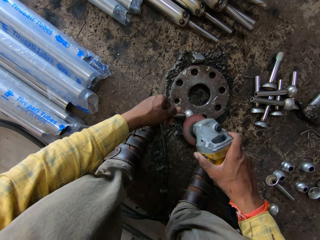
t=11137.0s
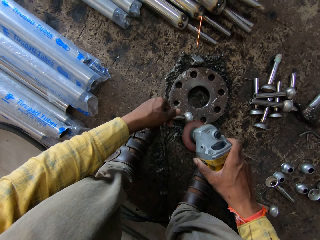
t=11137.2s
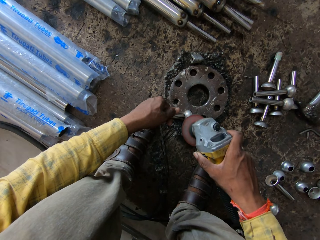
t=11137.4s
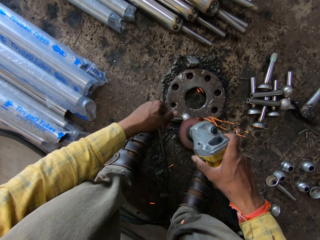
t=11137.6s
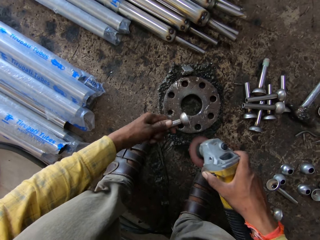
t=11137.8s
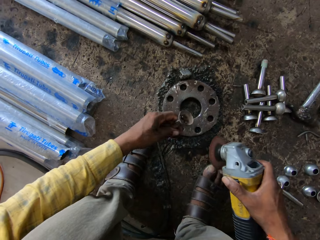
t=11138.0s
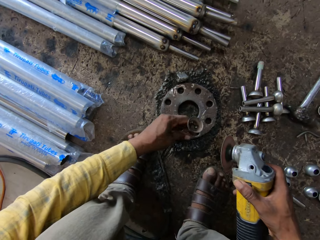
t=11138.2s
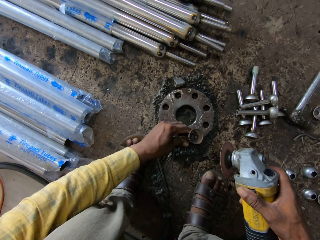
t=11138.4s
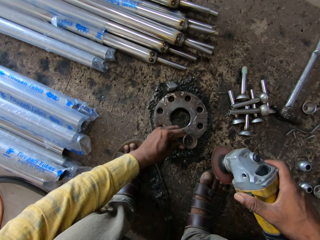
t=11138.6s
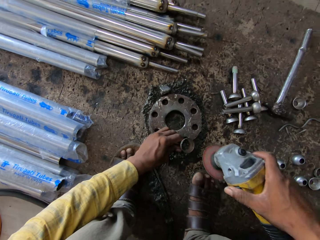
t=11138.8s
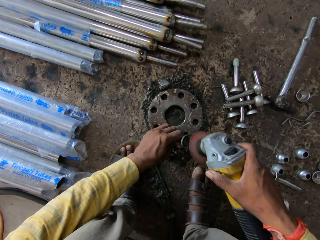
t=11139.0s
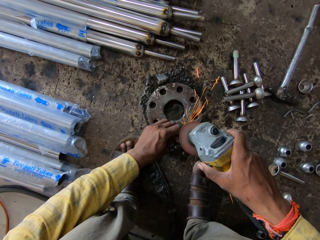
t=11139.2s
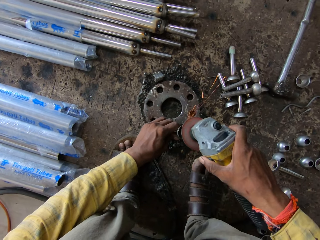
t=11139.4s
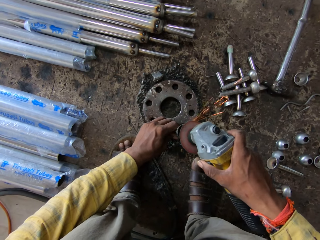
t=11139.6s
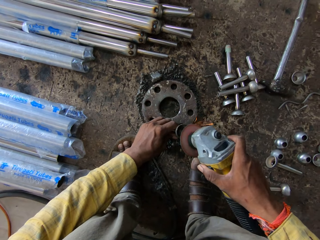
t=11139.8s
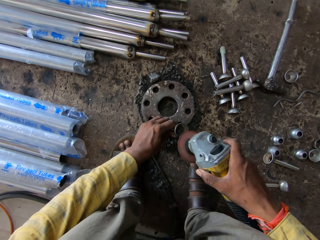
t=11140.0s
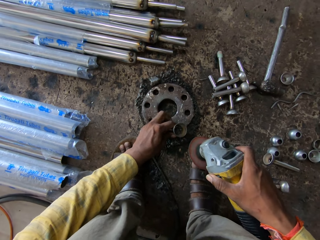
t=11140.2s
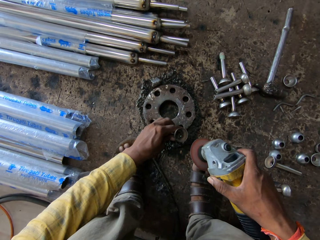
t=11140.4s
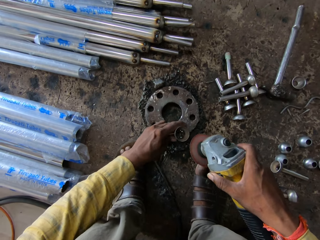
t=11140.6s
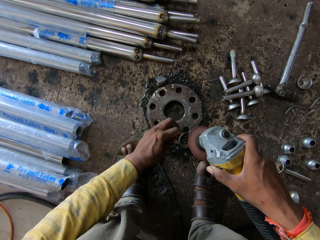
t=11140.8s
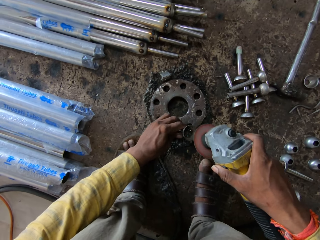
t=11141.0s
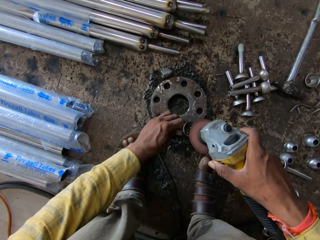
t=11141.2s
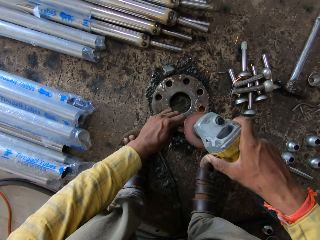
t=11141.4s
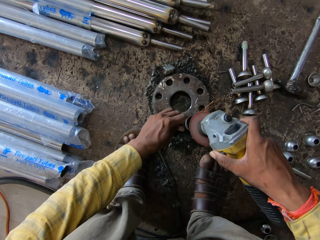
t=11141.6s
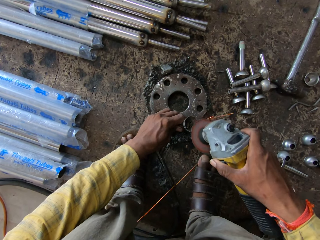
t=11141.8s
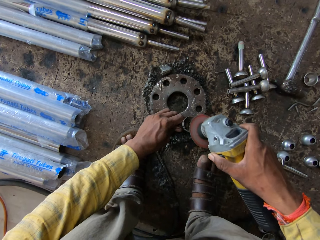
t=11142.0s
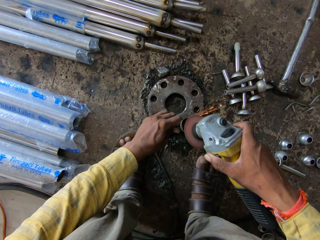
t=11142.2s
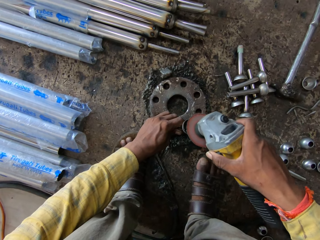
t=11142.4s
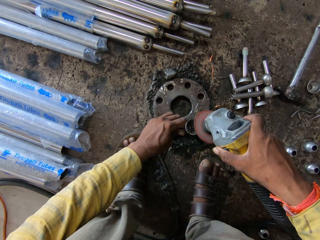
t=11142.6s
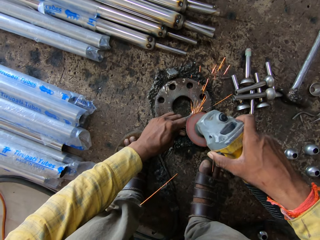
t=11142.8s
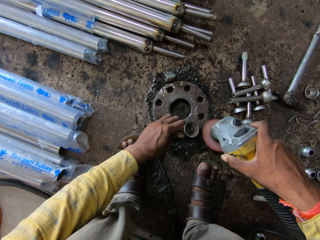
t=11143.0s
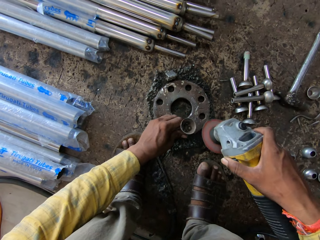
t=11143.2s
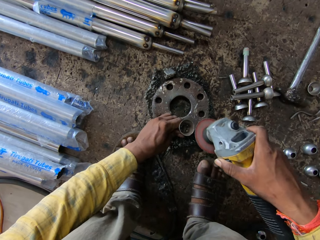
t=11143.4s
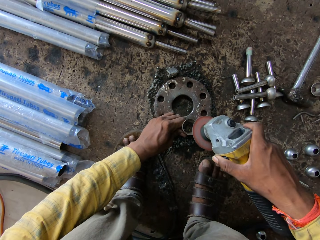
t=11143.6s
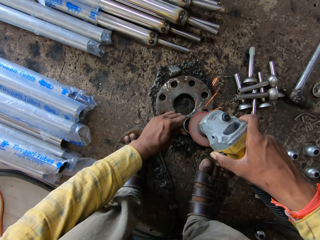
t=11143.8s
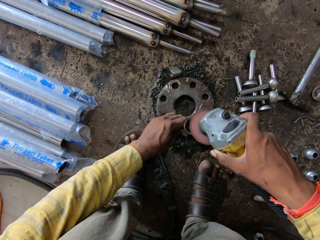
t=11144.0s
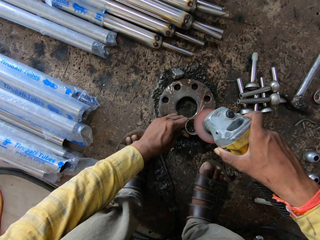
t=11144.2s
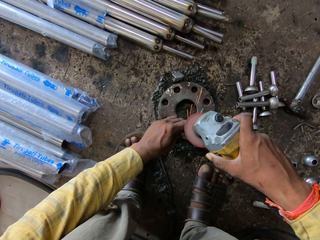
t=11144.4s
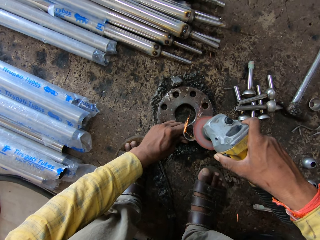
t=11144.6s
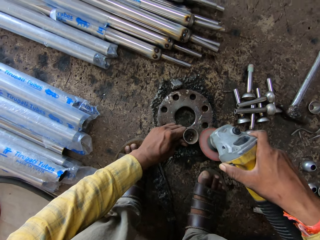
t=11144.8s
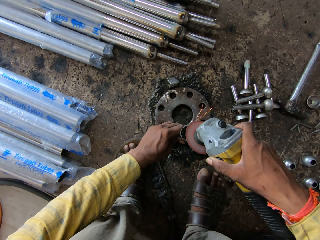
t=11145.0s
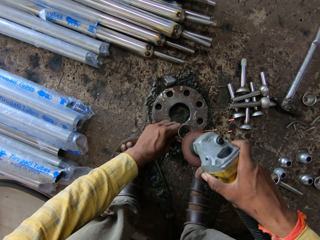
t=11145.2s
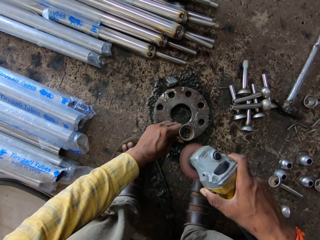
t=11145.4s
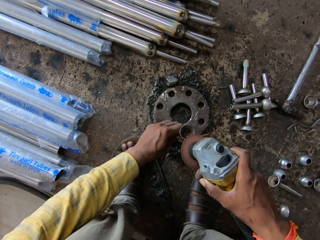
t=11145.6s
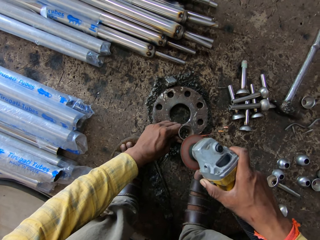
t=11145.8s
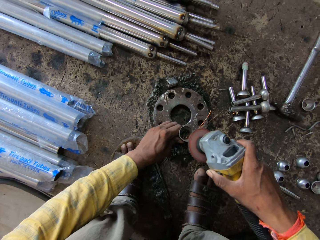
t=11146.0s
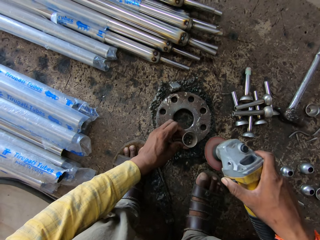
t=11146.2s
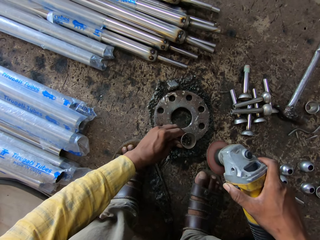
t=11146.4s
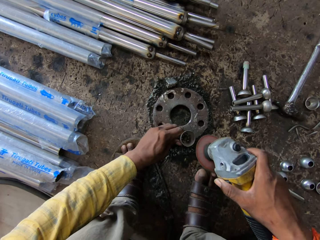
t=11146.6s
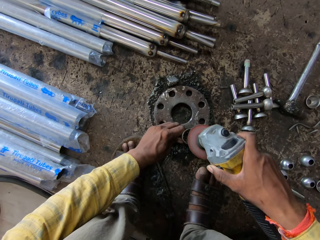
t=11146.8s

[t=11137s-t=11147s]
The camera wearer positions the fitting on the metal. They turn the steel in the hand. They shape the fitting with the grinder on the metal. They position the fitting on the metal. They shape the fitting with the grinder.

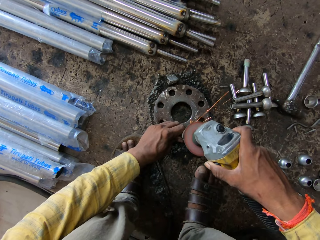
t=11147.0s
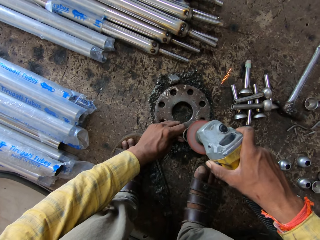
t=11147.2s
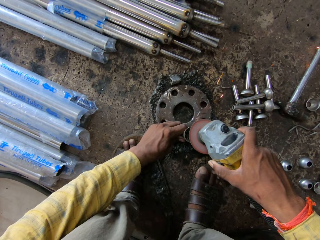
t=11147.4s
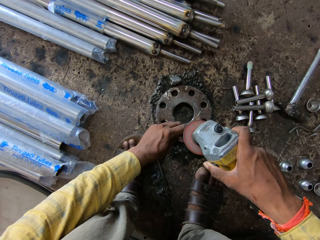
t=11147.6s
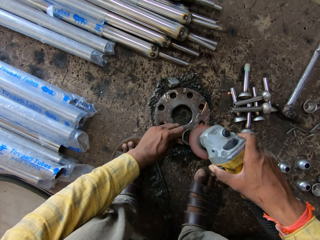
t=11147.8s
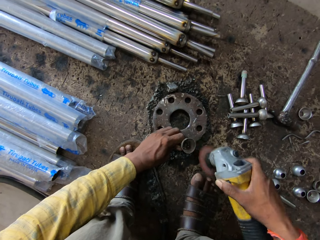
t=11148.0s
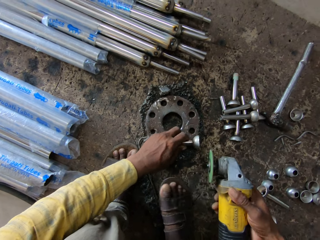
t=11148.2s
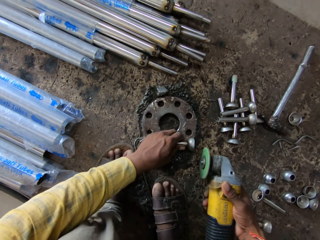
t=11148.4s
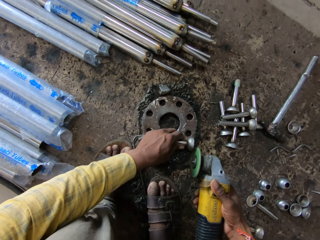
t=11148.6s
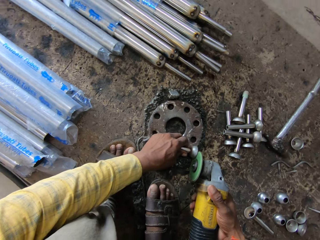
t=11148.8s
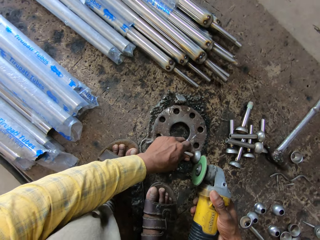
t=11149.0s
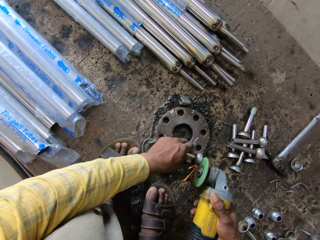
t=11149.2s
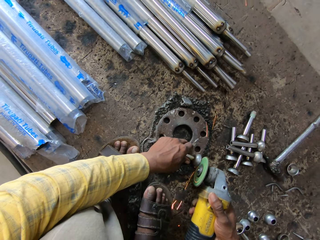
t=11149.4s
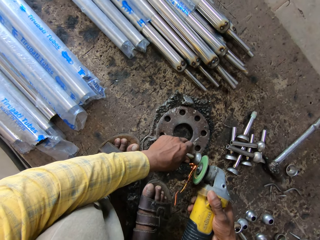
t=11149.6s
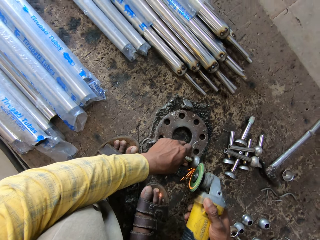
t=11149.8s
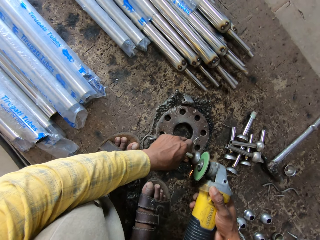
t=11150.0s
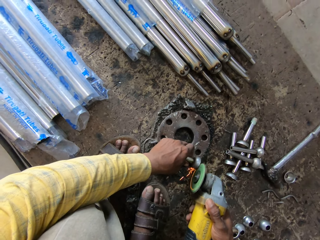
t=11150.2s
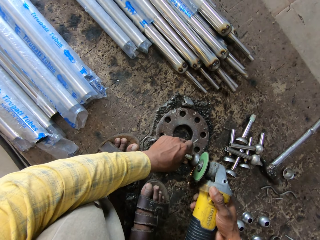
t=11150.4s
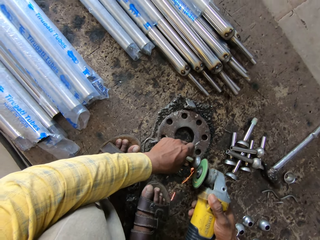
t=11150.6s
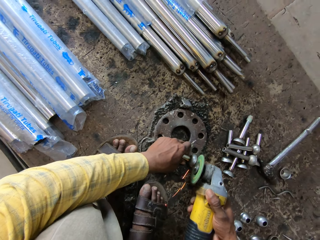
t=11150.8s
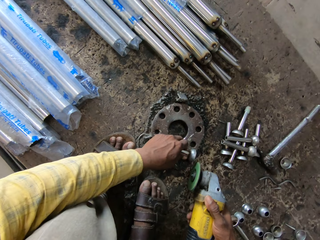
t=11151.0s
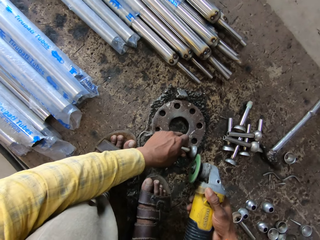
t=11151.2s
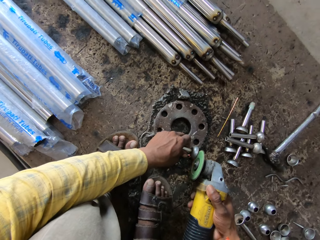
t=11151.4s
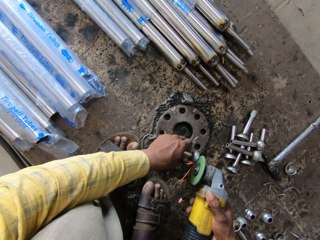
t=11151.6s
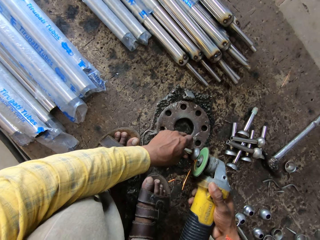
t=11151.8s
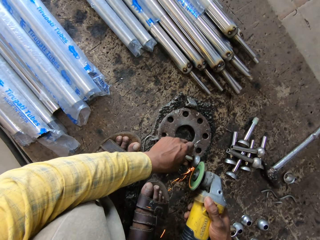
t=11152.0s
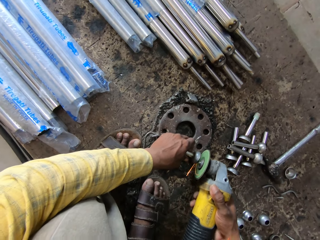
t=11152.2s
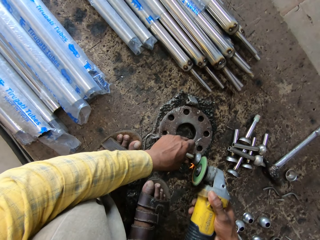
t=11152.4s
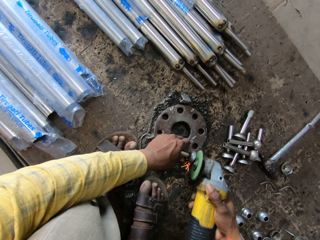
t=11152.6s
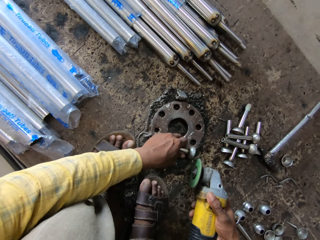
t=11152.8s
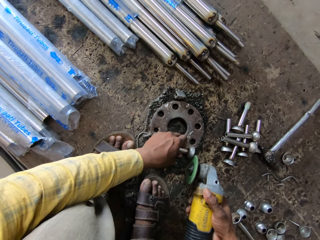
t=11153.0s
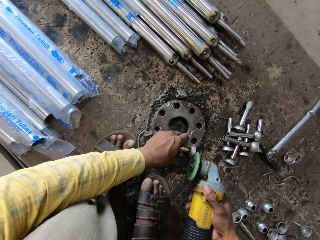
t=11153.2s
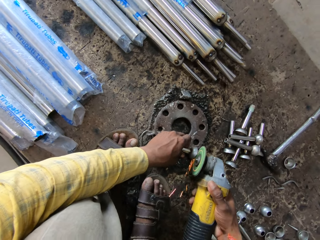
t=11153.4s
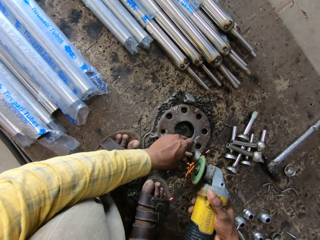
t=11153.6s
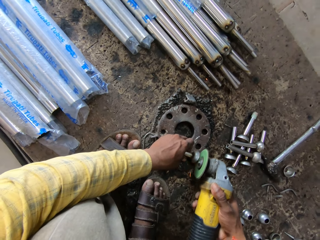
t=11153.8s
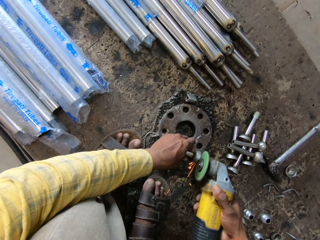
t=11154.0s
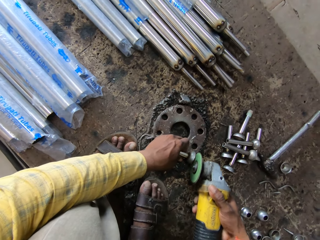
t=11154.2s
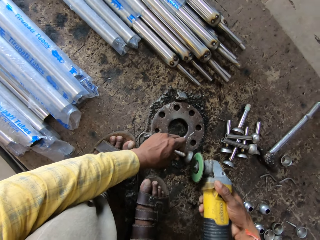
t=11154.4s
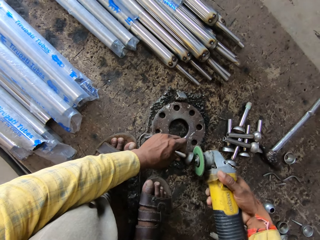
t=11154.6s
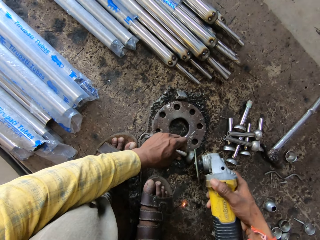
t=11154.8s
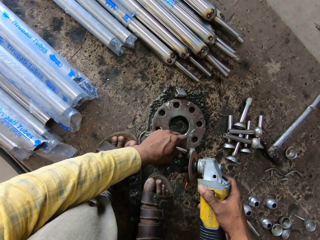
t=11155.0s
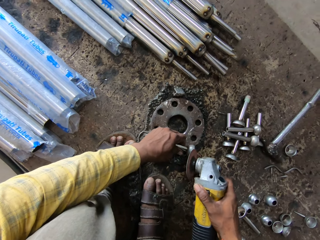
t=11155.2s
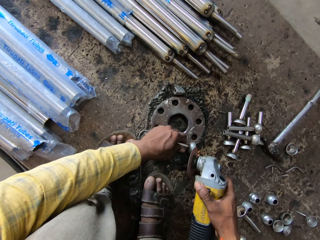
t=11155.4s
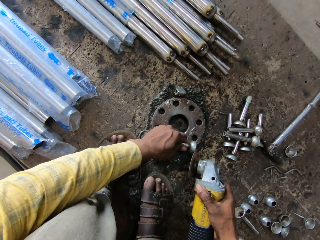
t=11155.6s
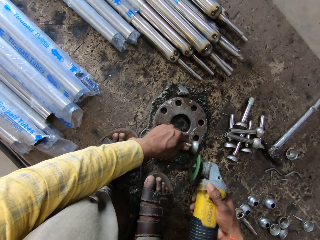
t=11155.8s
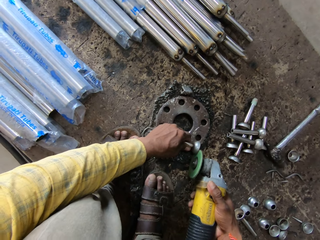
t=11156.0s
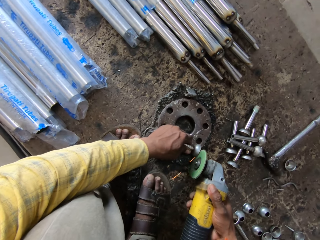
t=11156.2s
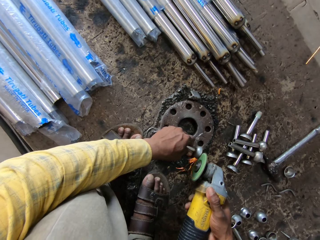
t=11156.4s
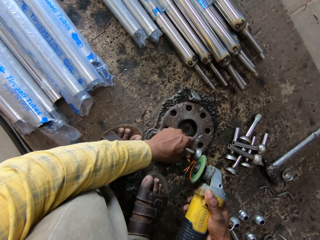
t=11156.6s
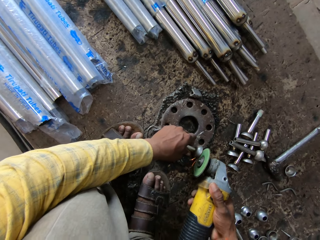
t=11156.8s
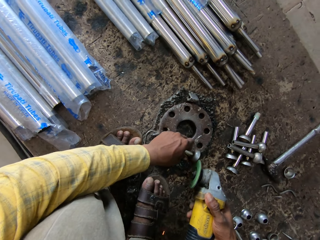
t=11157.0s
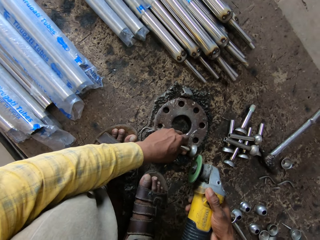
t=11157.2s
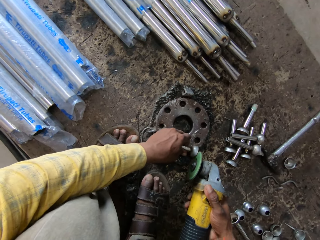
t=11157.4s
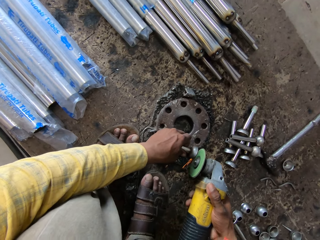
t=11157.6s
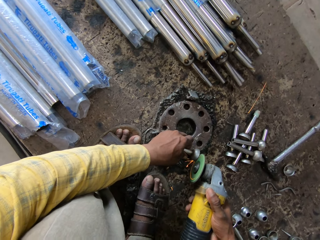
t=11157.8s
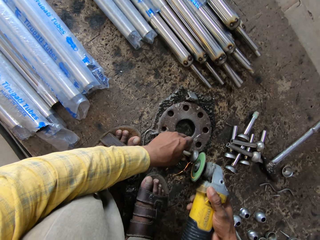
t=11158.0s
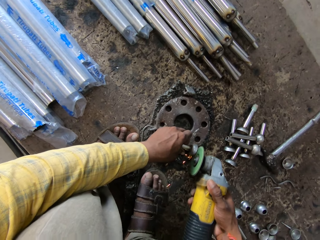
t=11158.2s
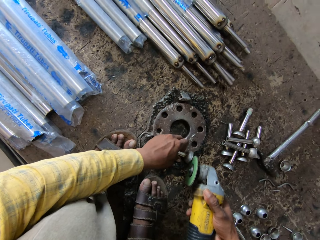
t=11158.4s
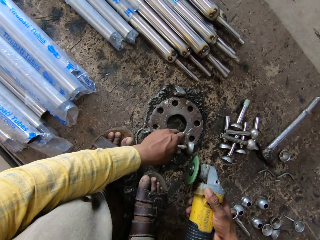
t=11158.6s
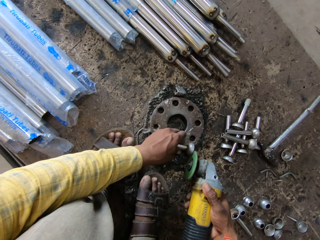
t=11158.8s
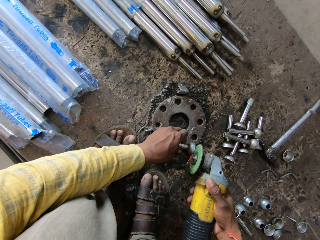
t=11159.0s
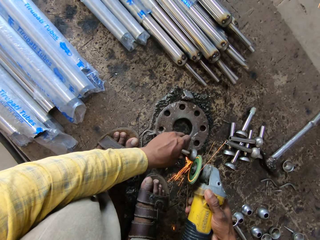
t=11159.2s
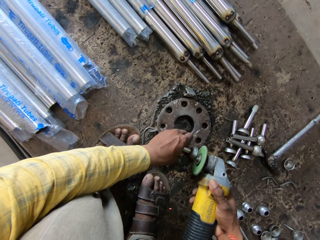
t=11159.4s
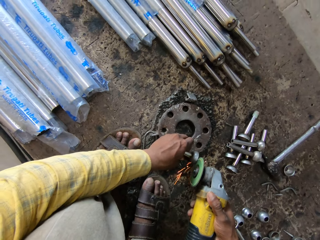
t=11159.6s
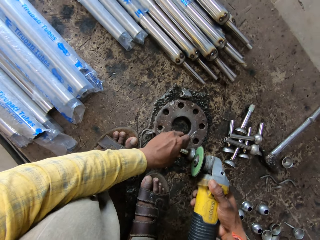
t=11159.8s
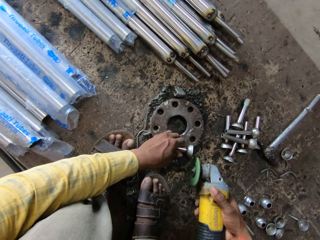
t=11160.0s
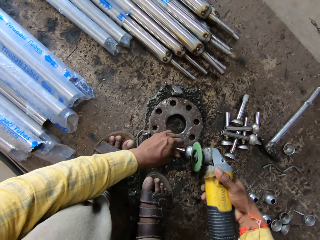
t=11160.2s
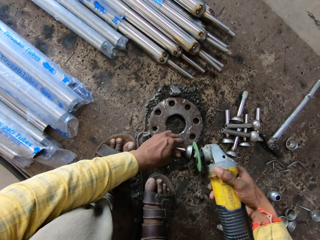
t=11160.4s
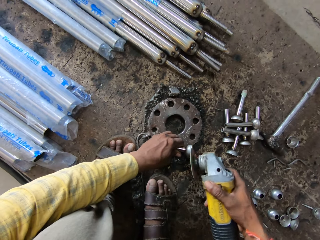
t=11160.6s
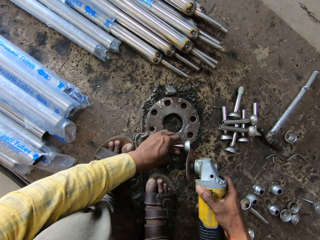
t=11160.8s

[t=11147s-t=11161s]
The camera wearer positions the fitting on the metal. They turn the steel in the hand. They shape the fitting with the grinder.
